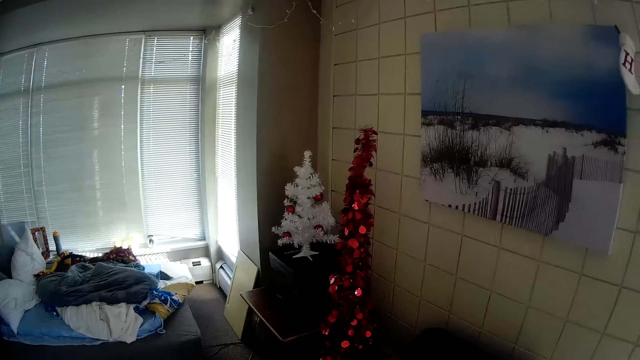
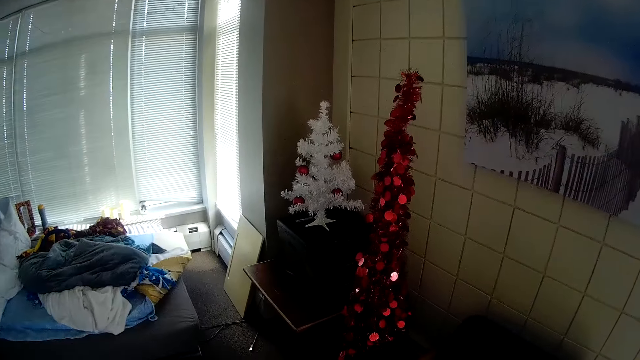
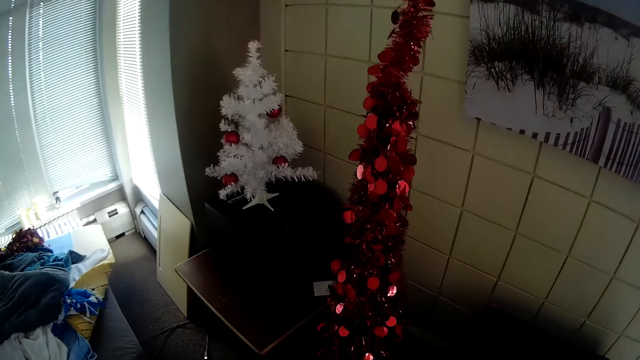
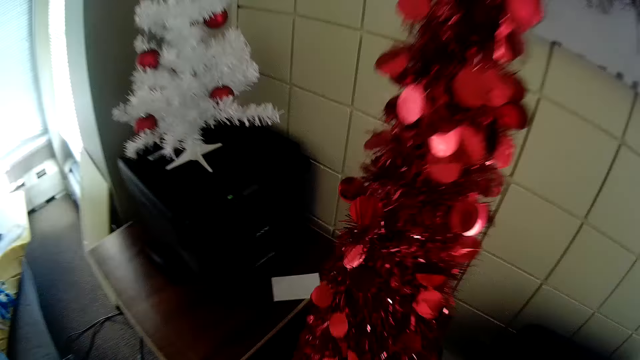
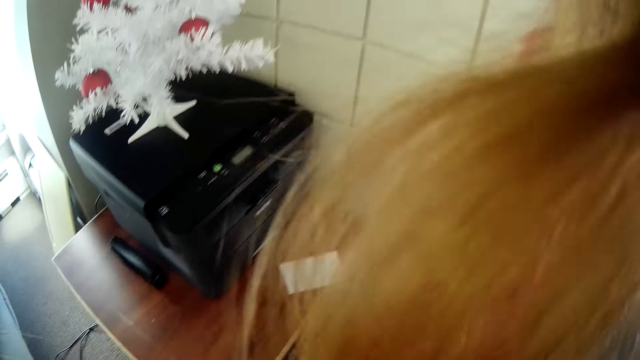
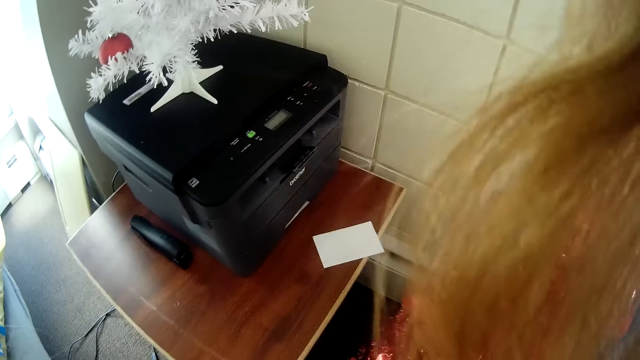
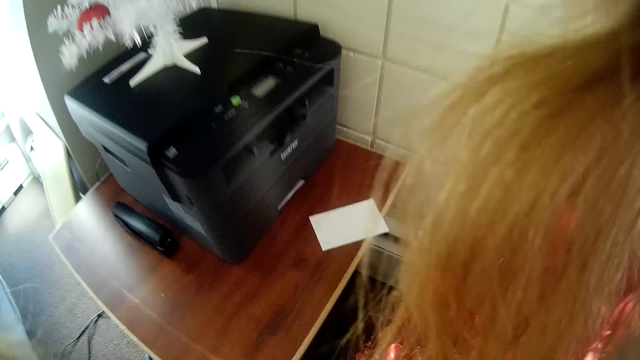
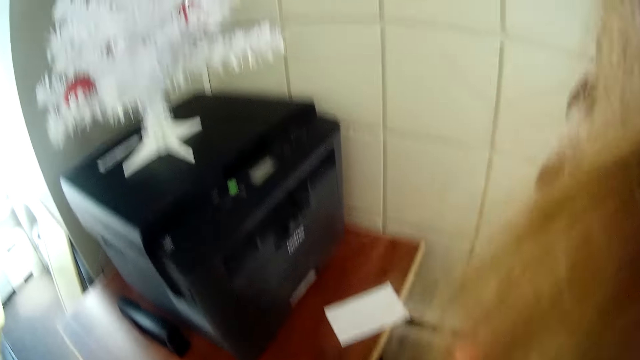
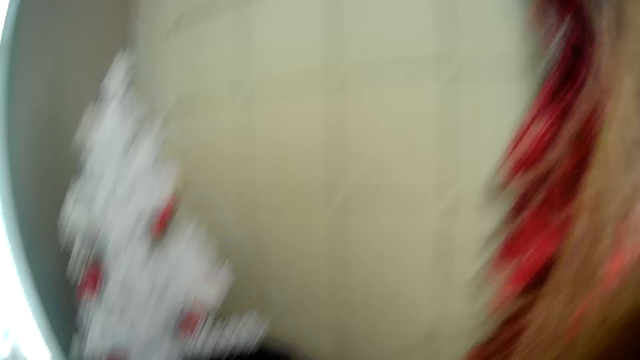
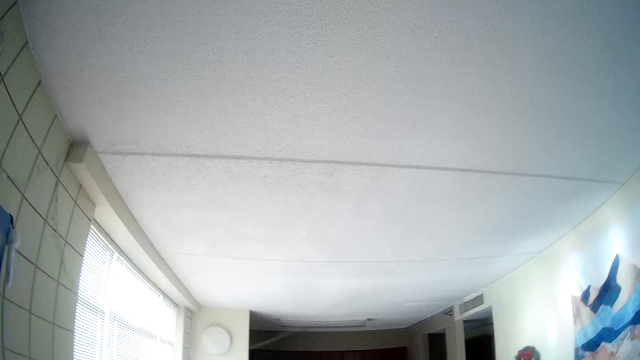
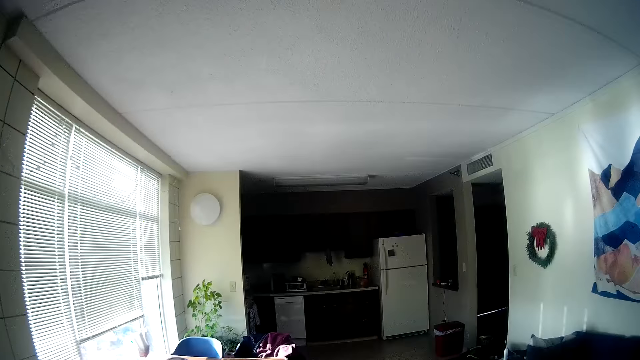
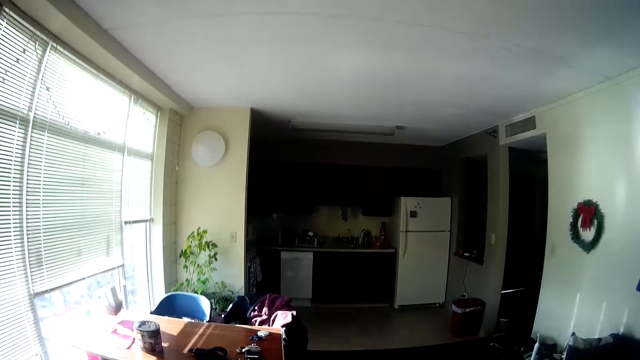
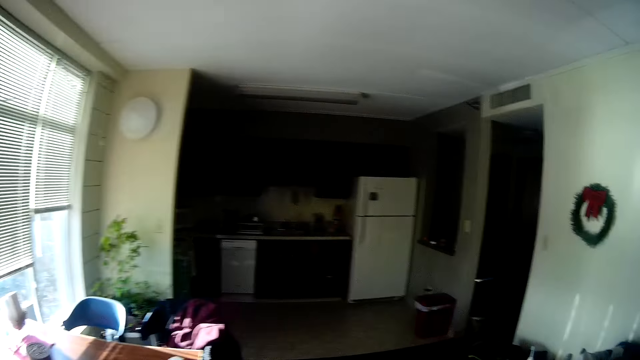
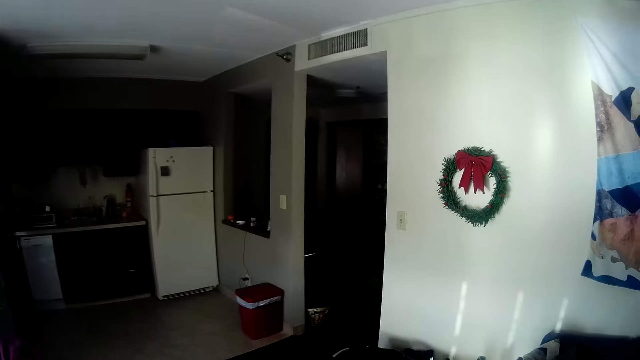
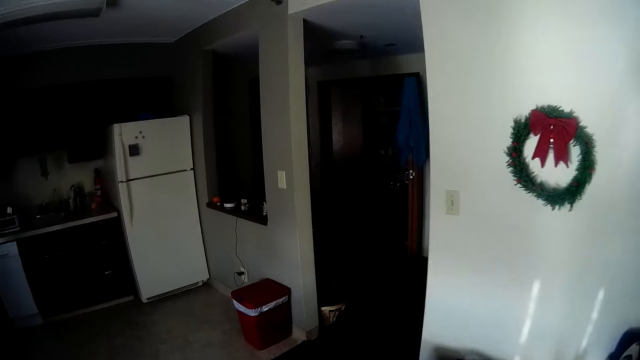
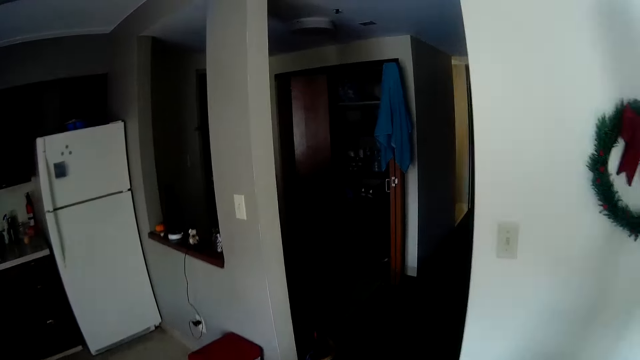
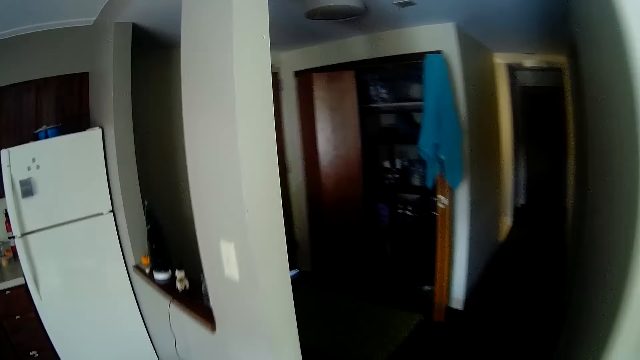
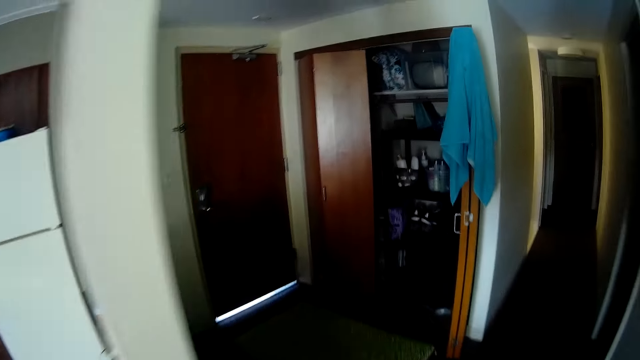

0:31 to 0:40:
The camera wearer bends in front of the Christmas tree on the ground. They do something. They stand up. They walk towards a room.

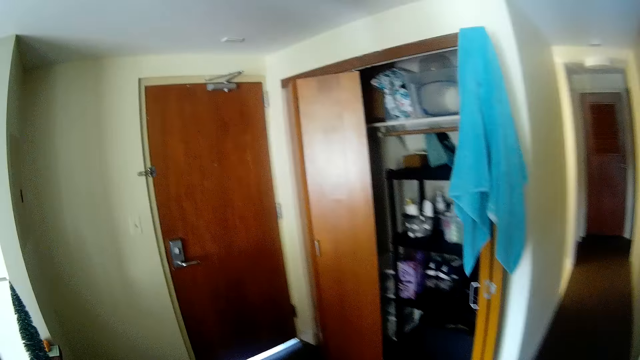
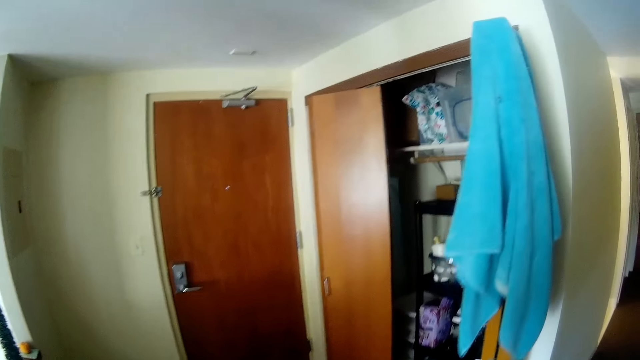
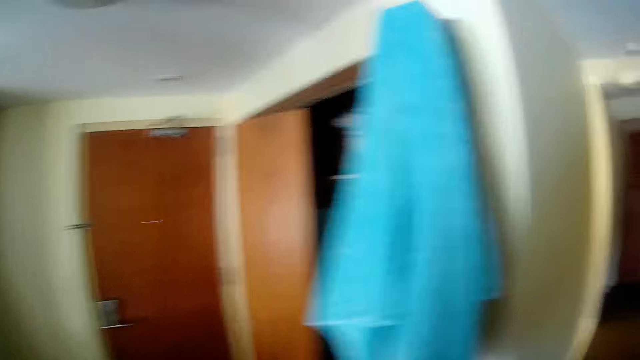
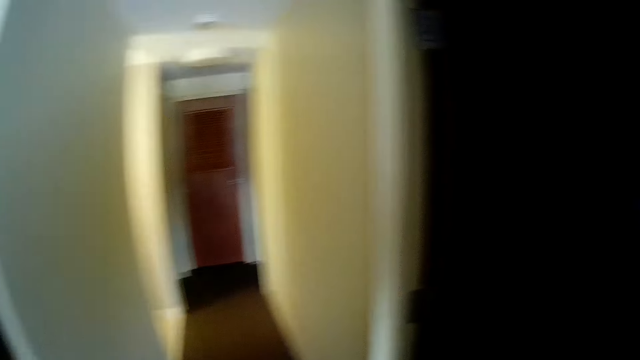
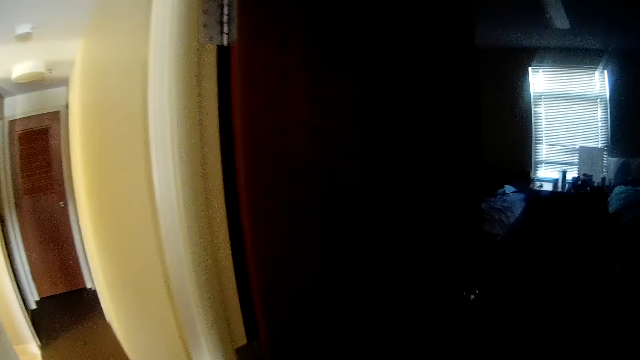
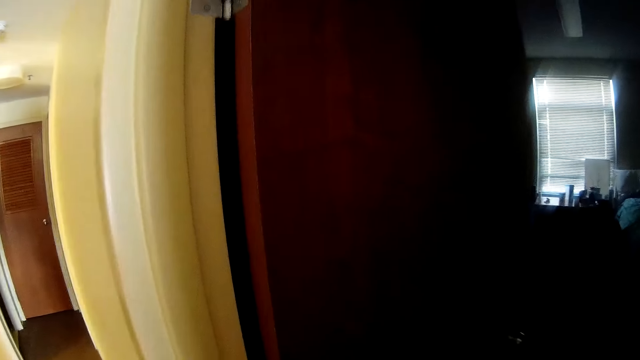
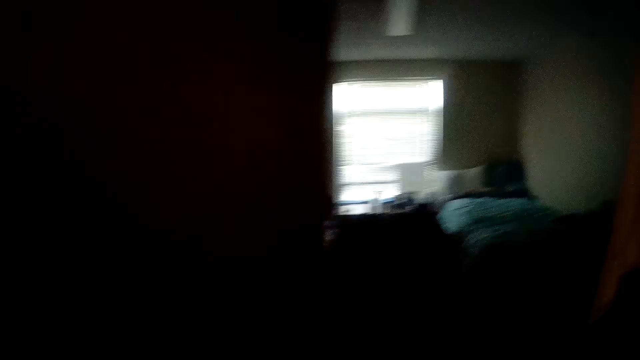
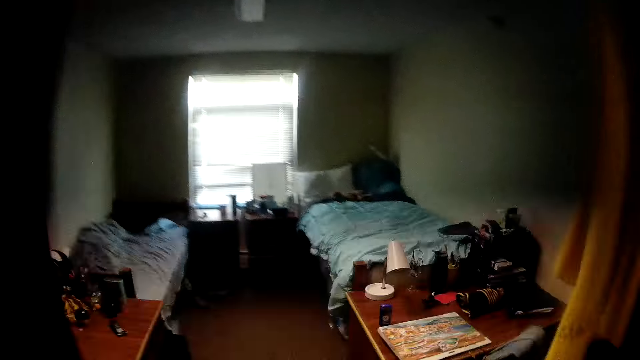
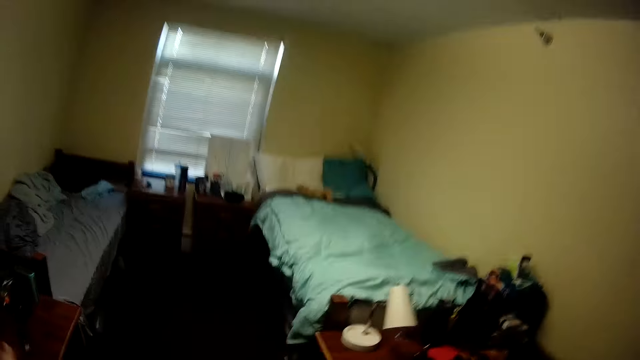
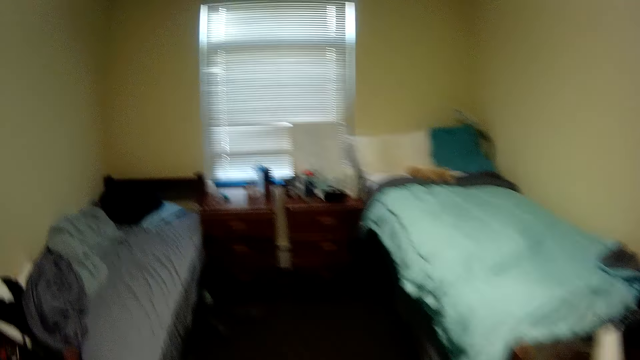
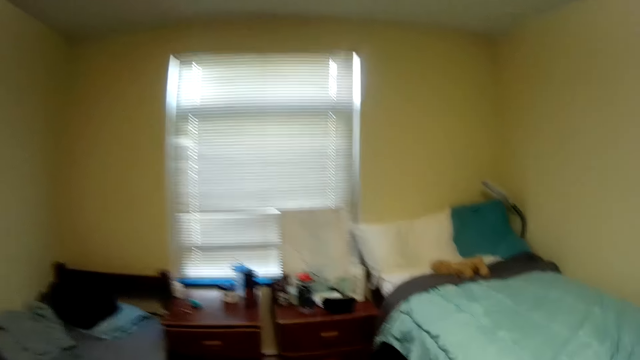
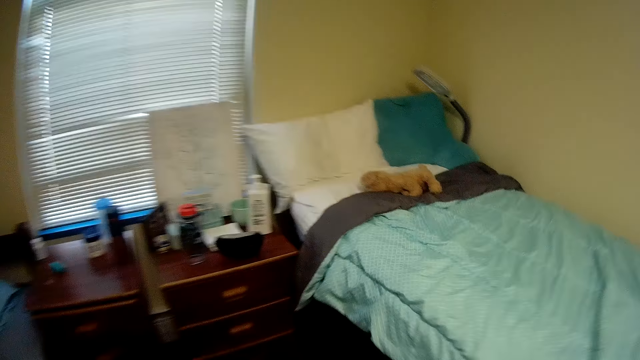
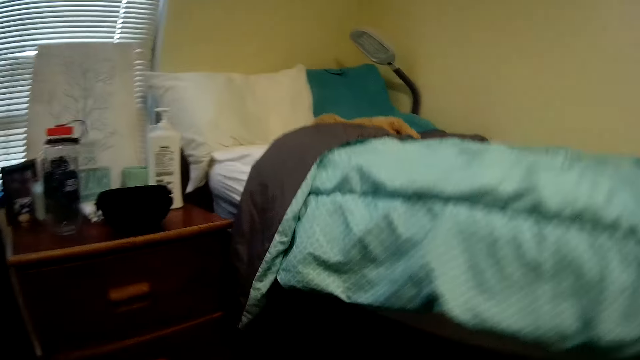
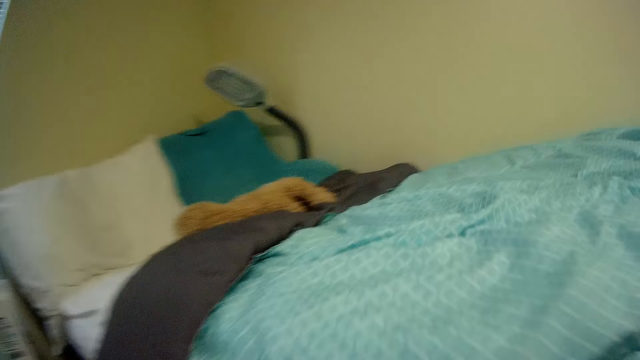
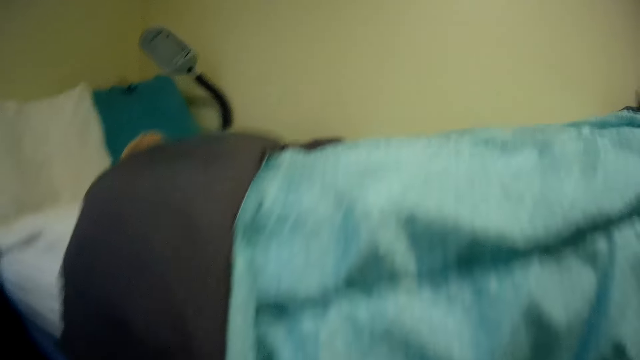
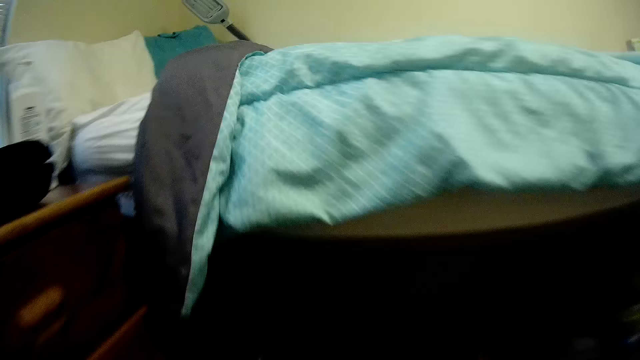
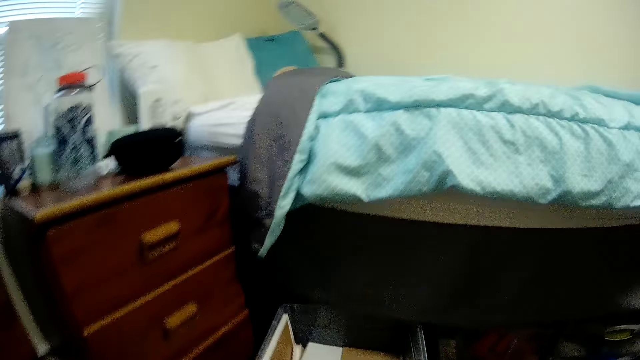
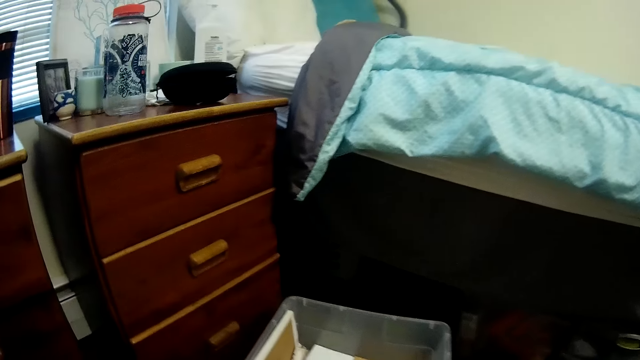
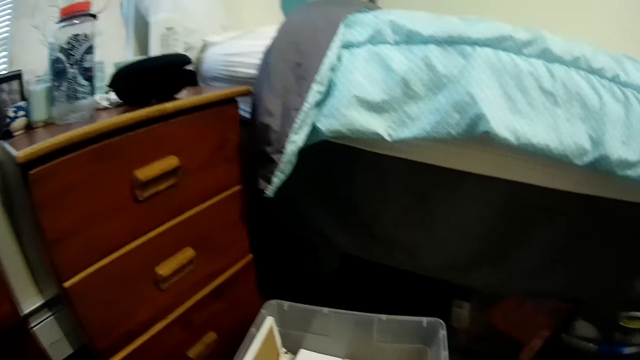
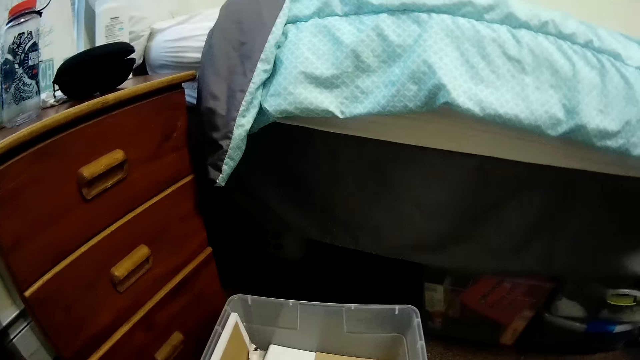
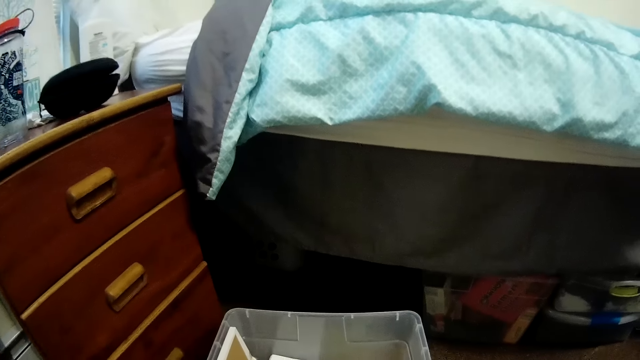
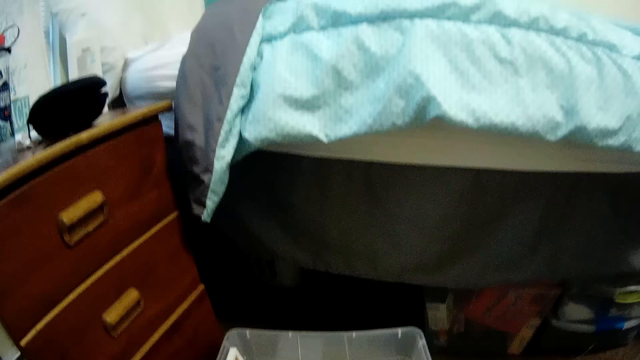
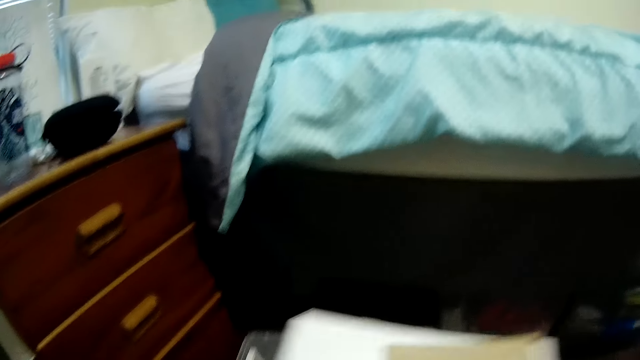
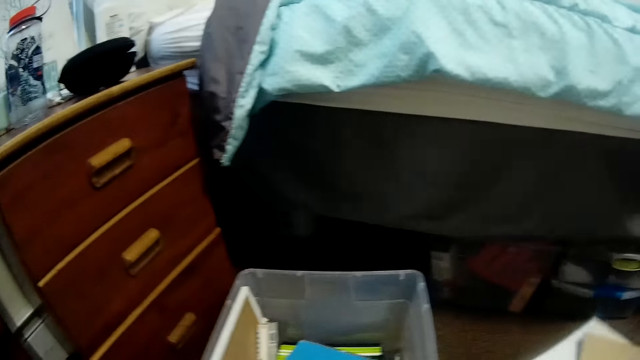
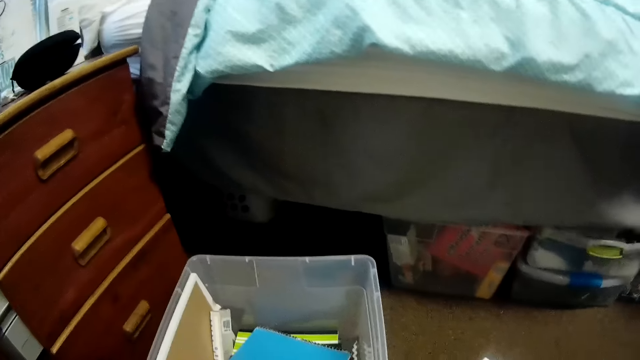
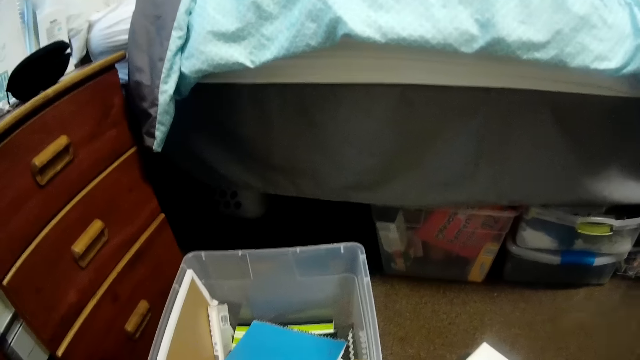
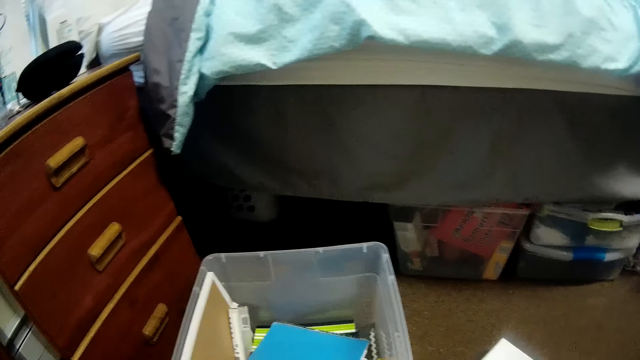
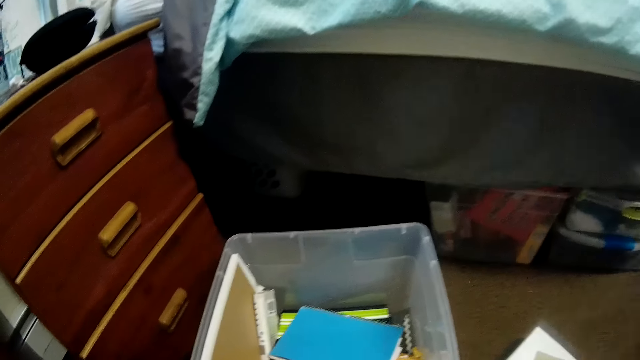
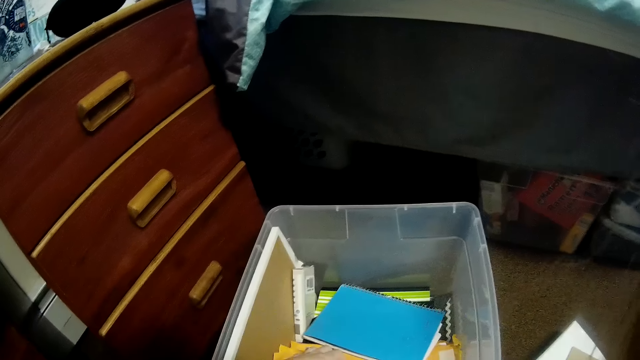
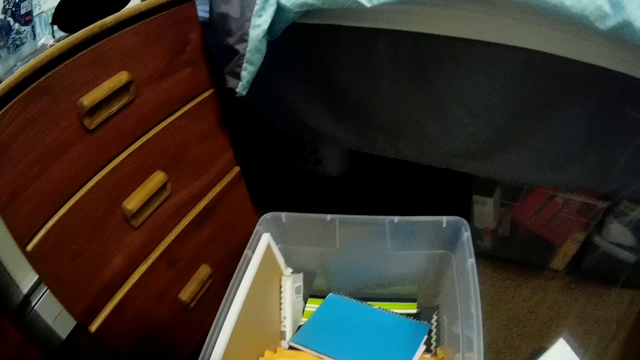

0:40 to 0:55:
The camera wearer walks in a room. She drags out a storage box from under the bed with both hands. She picks up a book from the storage box with her right hand. She drops the book in her right hand on the ground.
